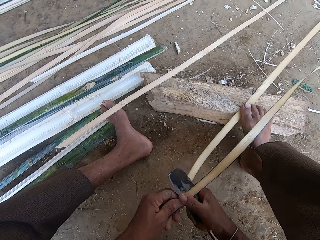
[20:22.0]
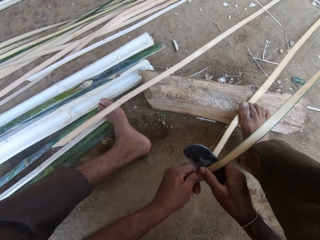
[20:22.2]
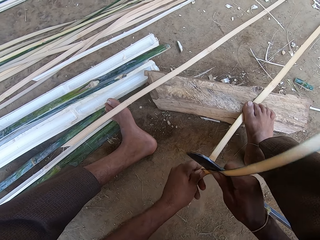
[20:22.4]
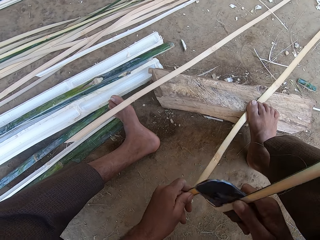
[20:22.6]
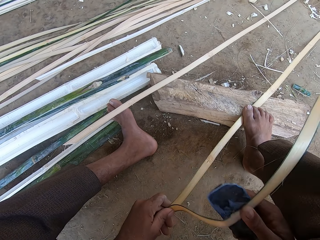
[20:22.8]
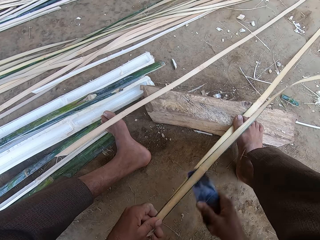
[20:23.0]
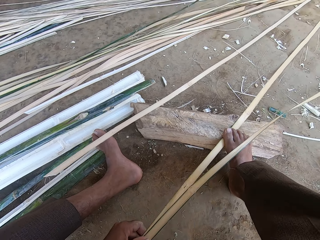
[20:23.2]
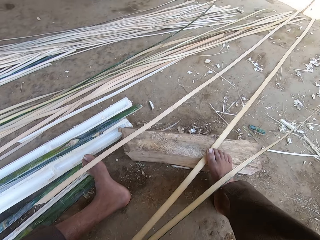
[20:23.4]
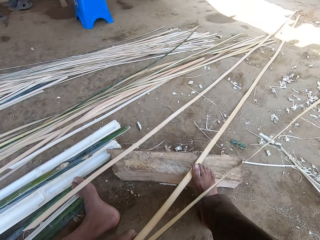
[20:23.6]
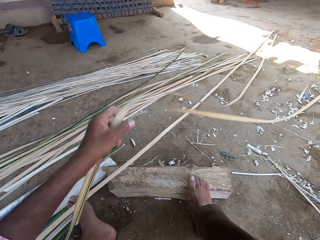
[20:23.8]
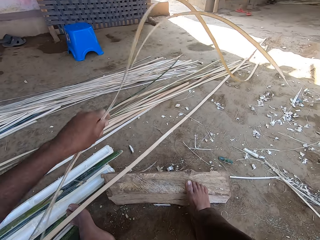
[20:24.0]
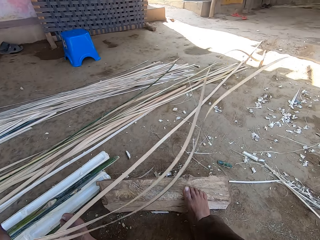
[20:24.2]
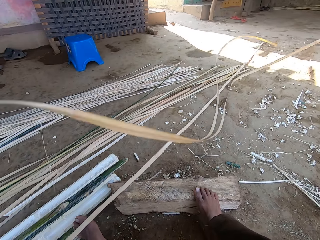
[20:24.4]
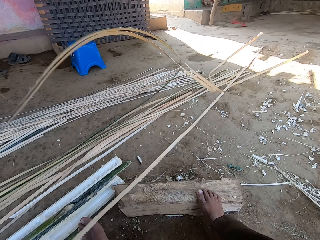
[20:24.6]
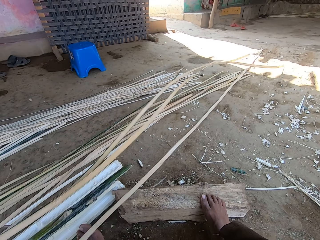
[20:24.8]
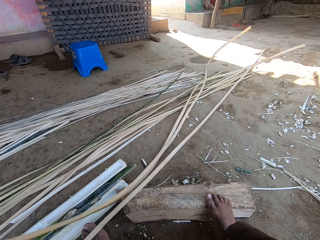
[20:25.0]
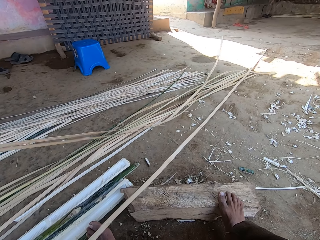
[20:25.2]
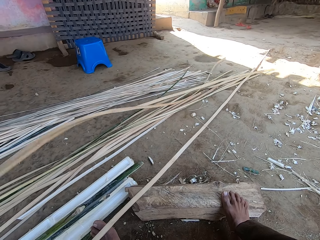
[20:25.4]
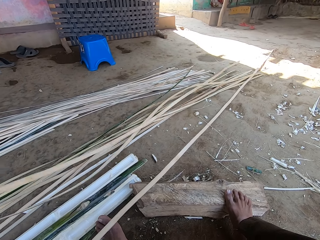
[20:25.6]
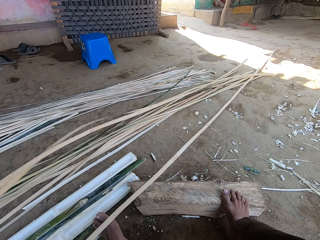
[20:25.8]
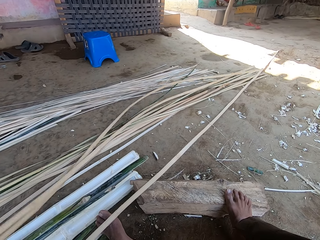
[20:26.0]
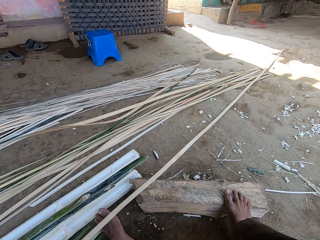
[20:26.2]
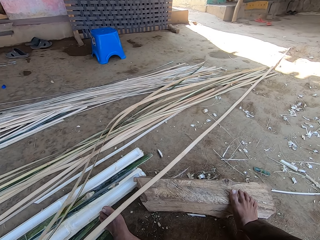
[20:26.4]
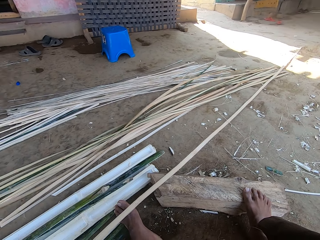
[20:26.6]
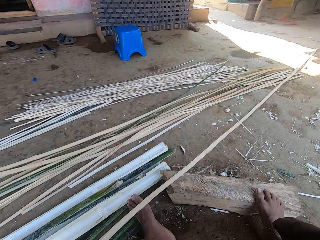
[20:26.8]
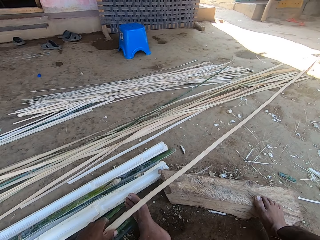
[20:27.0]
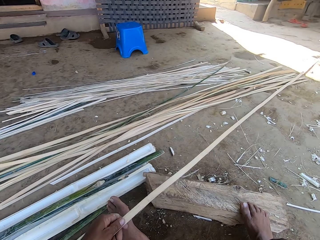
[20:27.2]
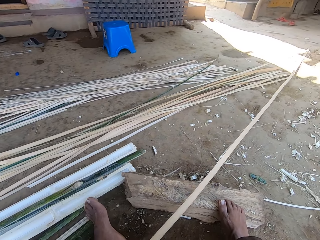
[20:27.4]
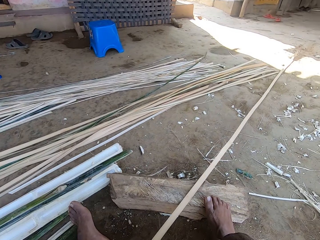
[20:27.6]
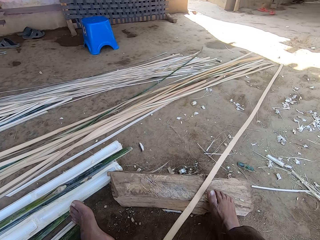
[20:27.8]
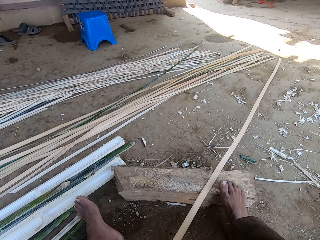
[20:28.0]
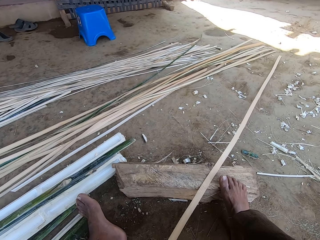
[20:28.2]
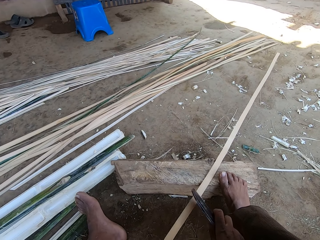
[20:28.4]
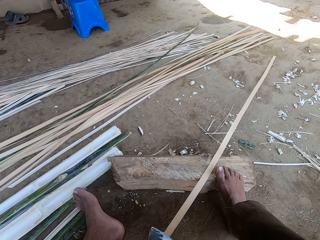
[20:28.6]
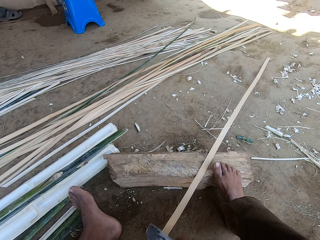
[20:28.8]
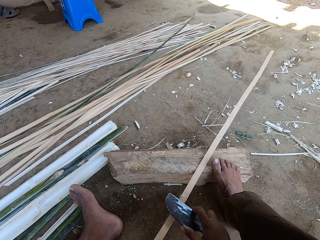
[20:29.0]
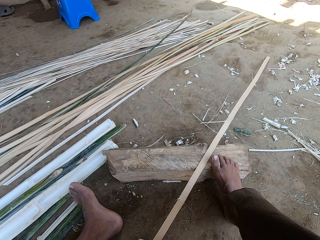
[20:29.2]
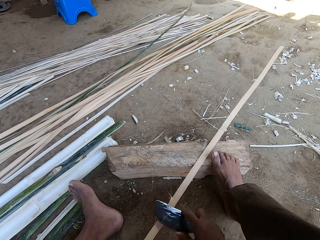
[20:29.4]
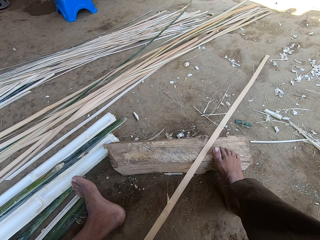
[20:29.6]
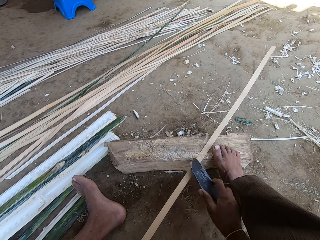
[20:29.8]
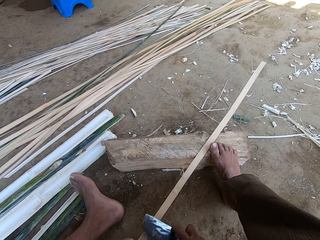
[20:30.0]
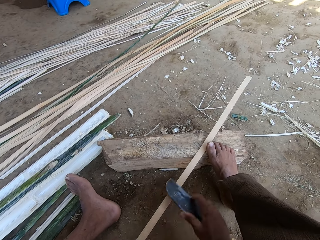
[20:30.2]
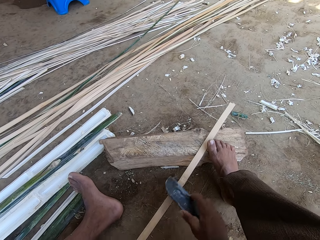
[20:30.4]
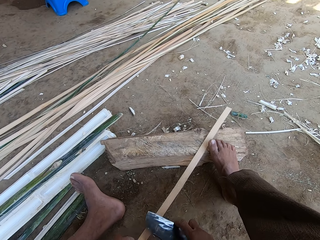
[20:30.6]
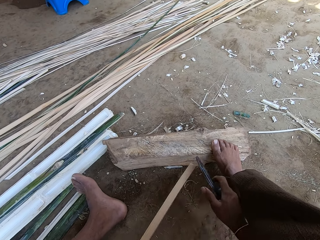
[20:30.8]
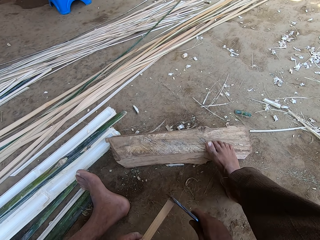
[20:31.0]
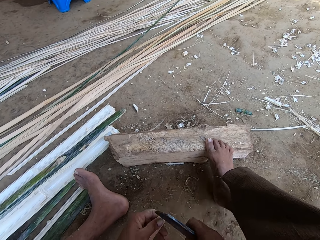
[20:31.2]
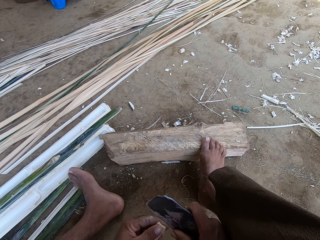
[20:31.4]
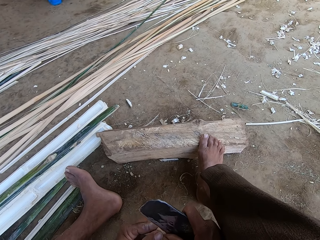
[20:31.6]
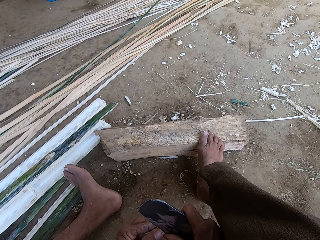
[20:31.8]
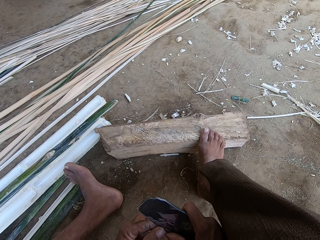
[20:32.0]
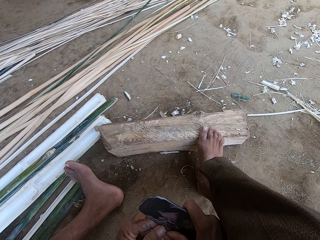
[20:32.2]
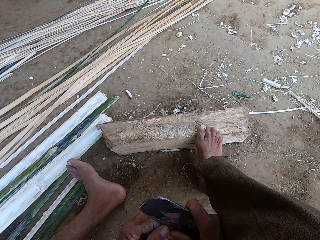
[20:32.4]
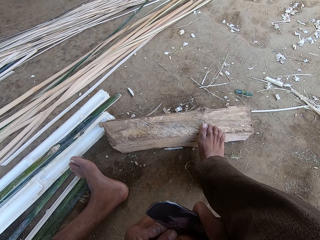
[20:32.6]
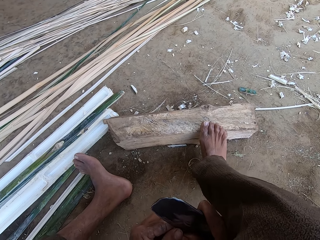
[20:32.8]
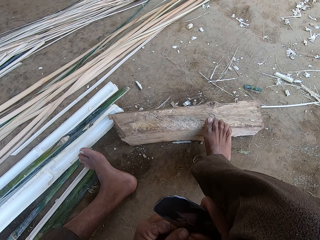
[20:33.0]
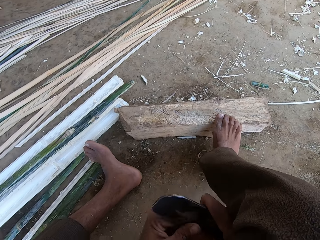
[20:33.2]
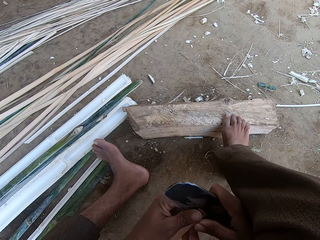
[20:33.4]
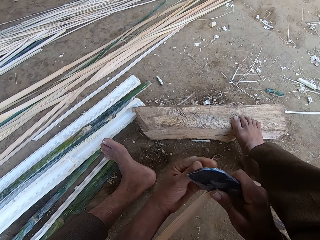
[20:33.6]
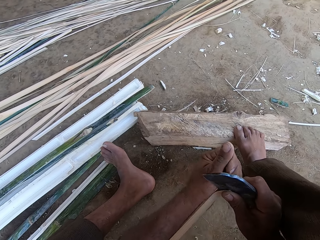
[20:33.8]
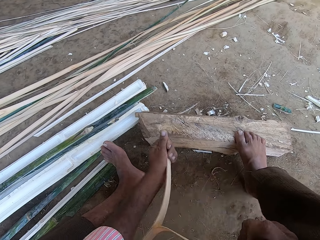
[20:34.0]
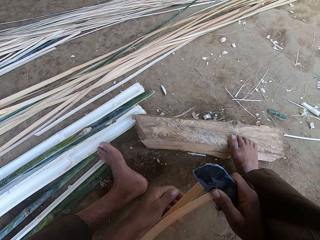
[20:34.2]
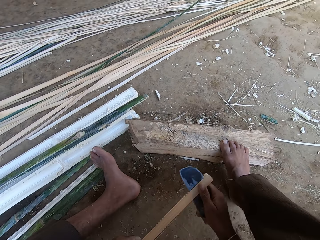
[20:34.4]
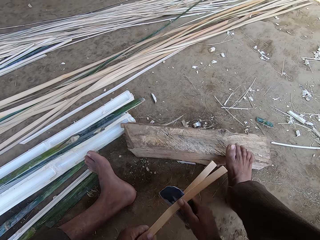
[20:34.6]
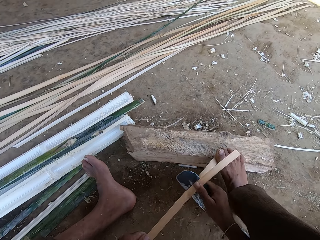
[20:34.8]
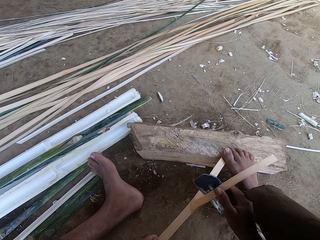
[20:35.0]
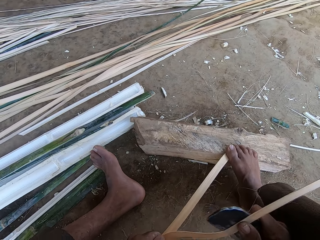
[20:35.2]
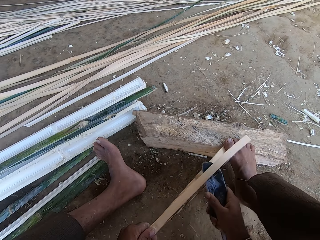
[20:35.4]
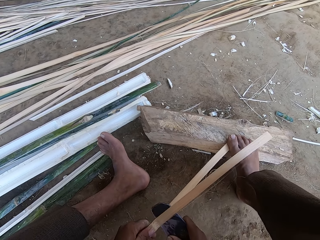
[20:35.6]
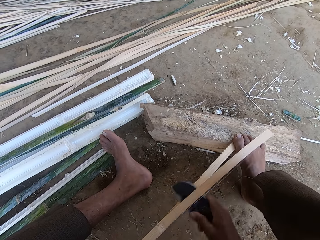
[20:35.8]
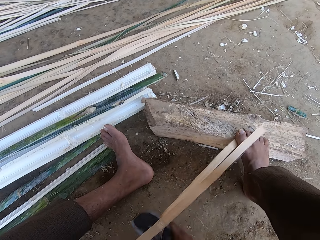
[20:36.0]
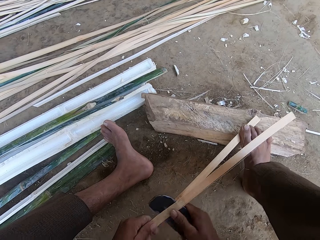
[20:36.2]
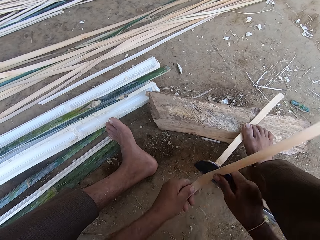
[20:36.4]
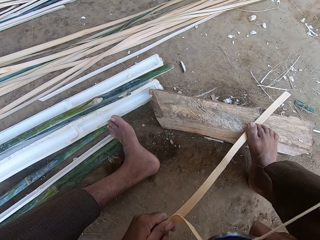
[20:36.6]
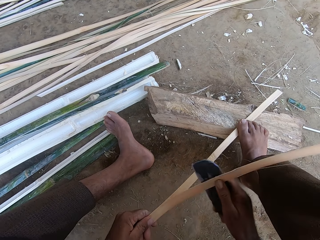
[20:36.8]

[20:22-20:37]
The camera wearer moves the basket weaving plant. They lift the bamboo and put the bamboo on top of another bamboo. They drop the basket weaving plant on the floor. They pick another piece of bamboo. They trim the basket weaving plant. They smoothen the piece of bamboo with a knife. They hold the basket weaving plant on the left hand. They hold a machete on the basket weaving plant. They put the bamboo on top of another bamboo. They cut the bamboo with the knife. They separate the basket weaving plant.

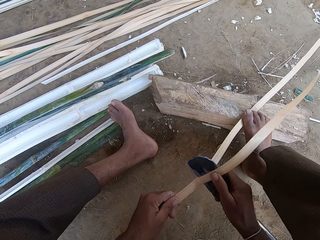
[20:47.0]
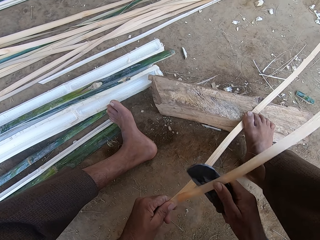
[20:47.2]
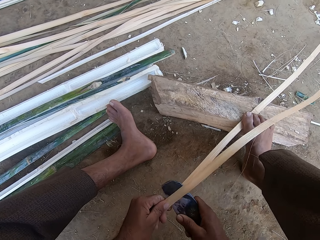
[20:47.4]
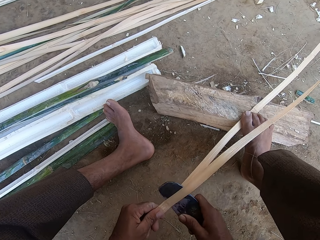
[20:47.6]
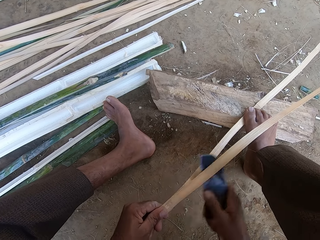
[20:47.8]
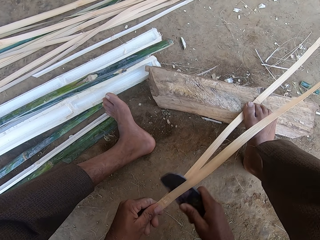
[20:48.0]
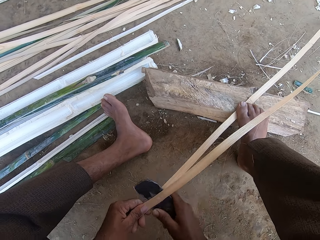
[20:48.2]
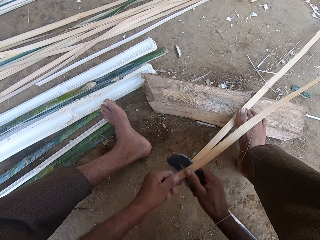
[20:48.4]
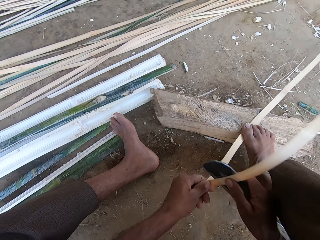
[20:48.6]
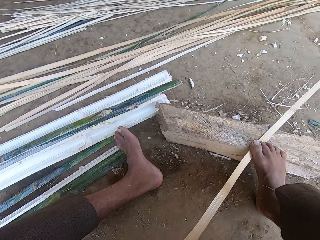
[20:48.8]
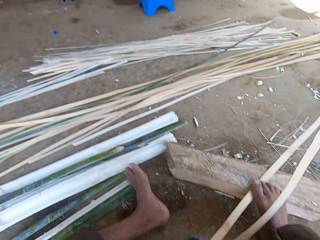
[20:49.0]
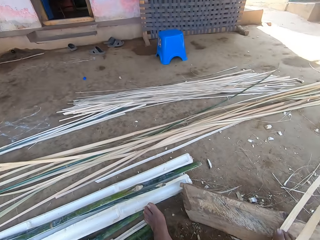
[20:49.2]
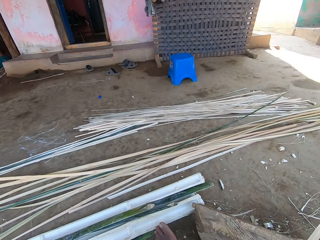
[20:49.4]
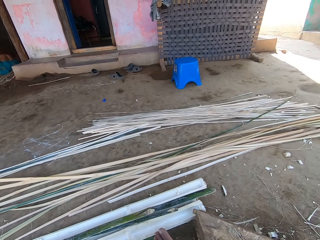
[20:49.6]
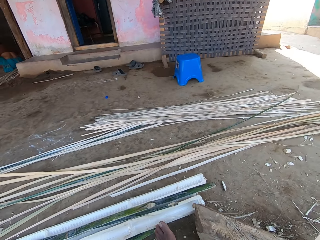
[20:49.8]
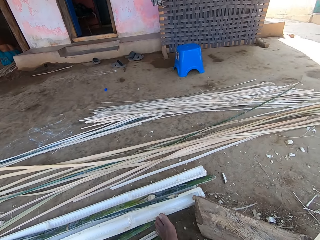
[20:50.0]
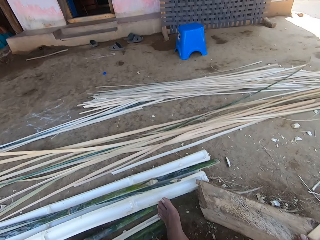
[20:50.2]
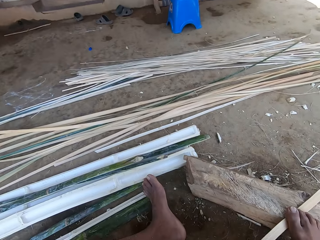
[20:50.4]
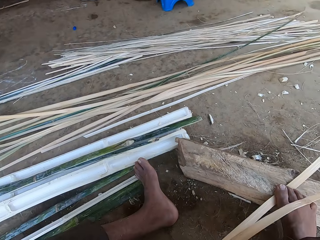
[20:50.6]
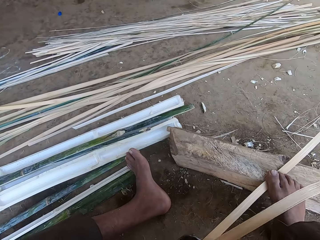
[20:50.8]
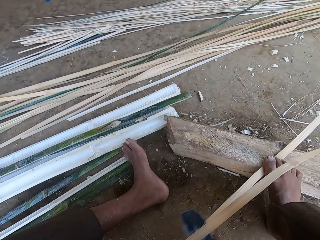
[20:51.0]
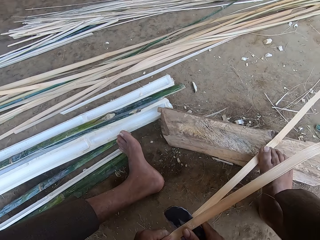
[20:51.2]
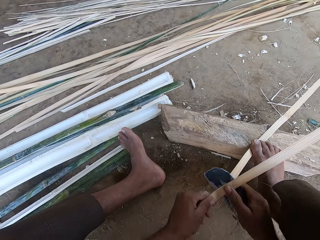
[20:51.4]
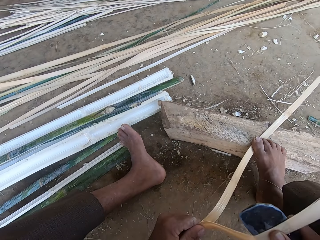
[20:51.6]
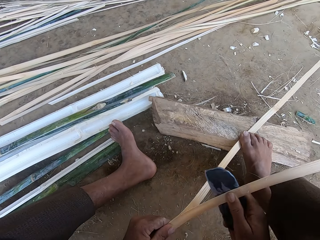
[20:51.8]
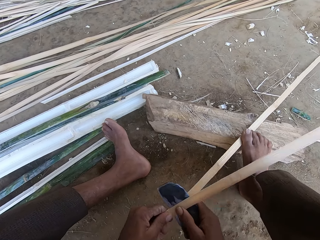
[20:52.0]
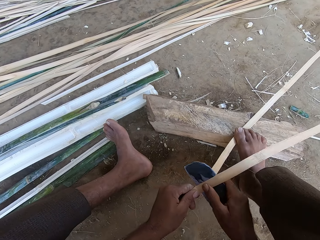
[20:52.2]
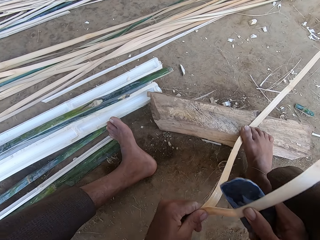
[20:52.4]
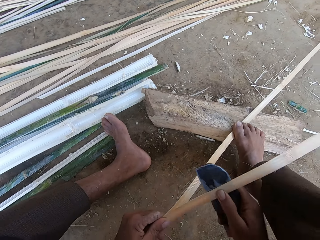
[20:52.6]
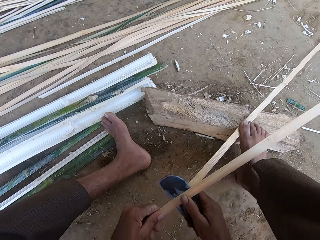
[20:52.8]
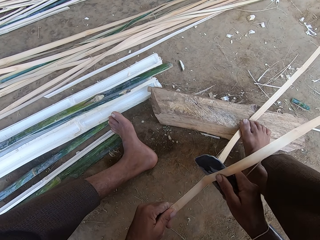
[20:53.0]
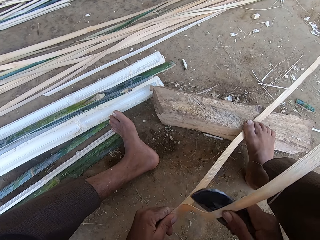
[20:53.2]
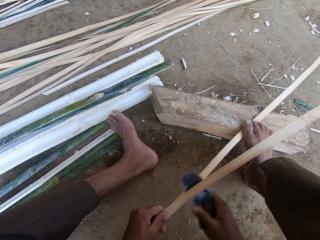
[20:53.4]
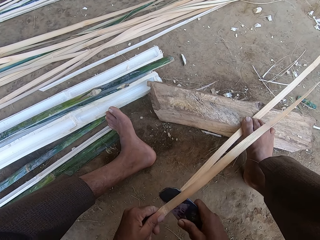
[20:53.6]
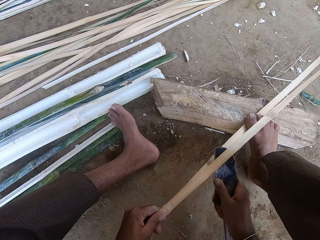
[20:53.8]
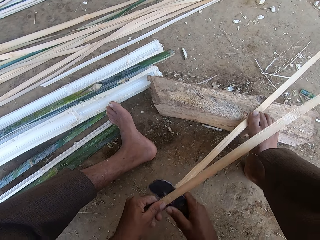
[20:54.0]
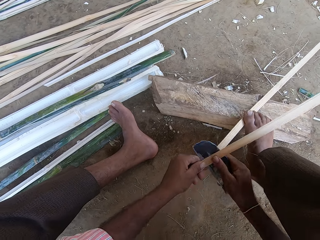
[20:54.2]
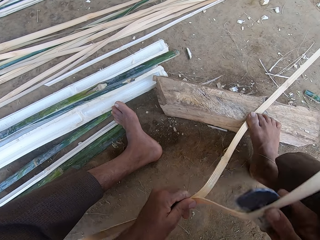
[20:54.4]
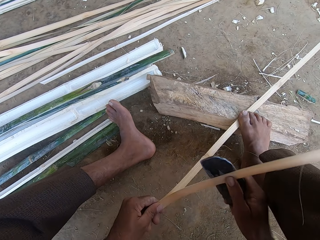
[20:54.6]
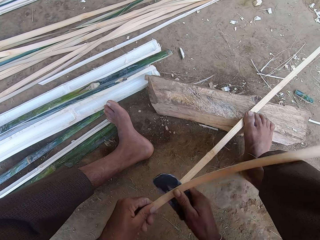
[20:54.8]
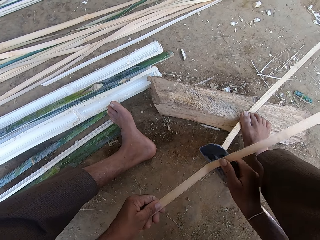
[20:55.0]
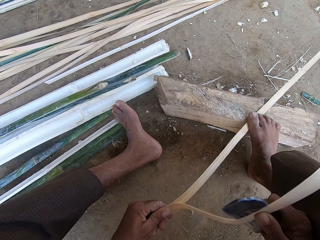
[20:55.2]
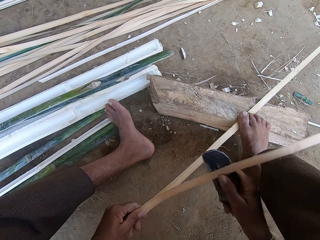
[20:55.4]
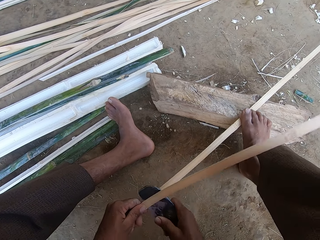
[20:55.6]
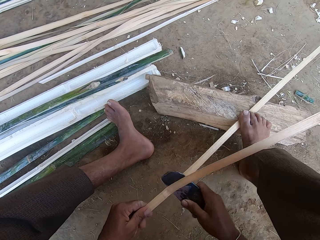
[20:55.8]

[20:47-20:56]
The camera wearer looks up. They cut the basket weaving plant.
